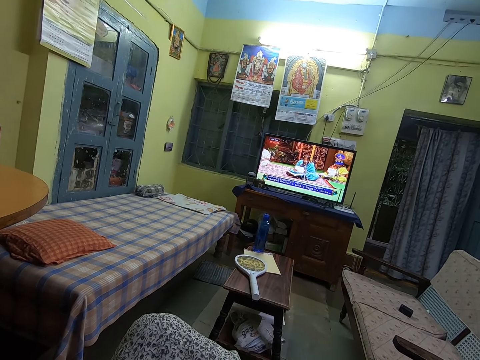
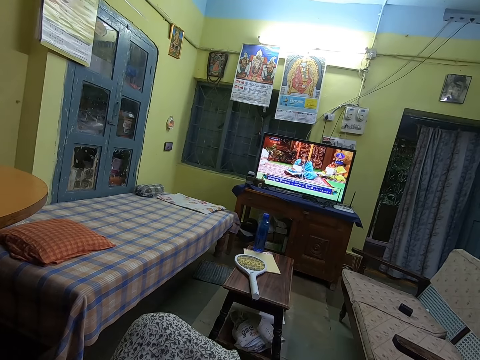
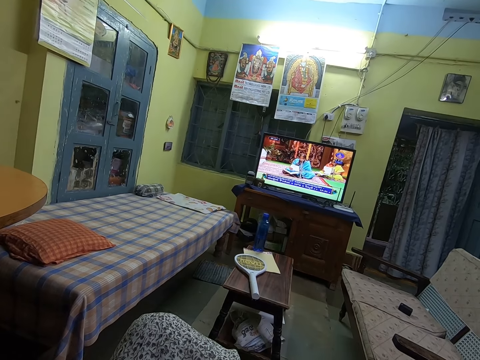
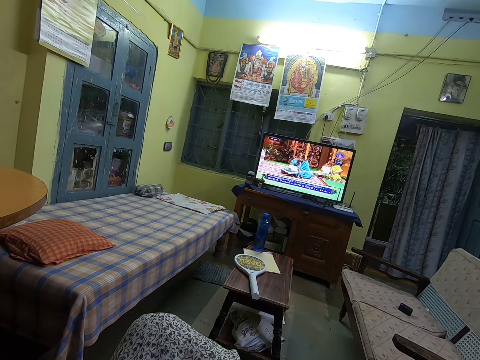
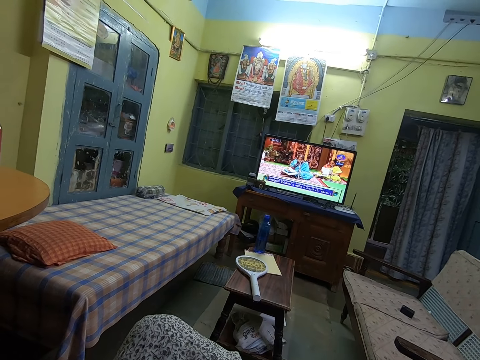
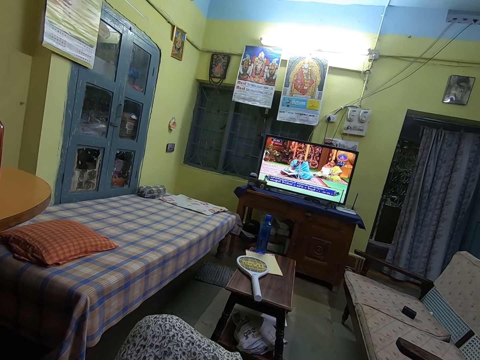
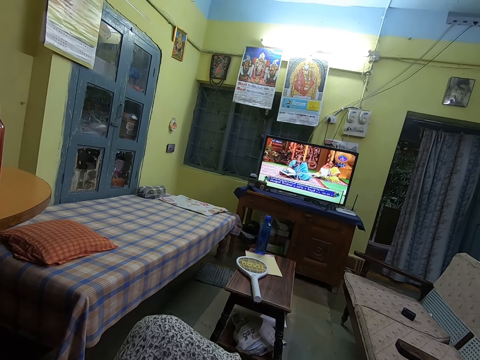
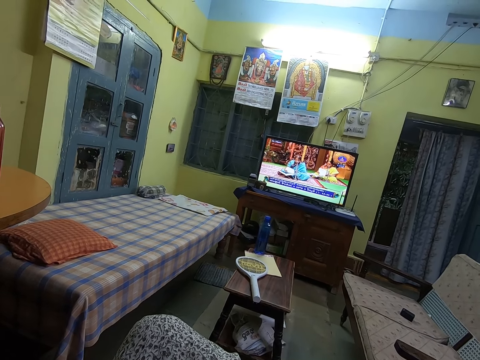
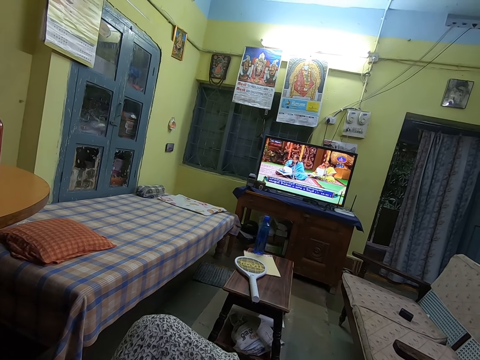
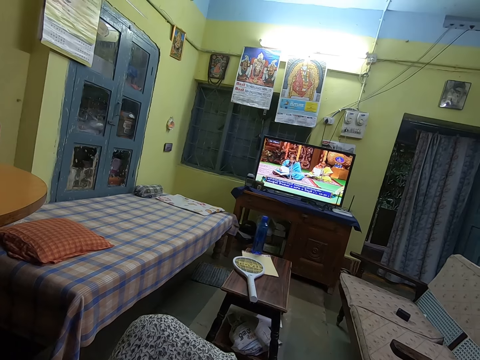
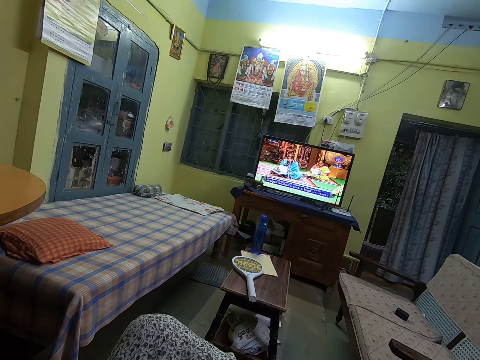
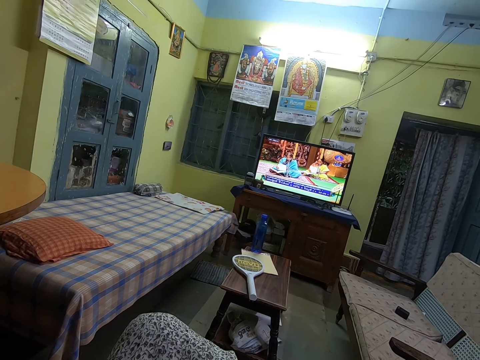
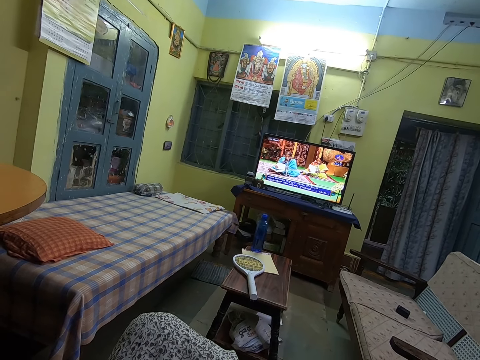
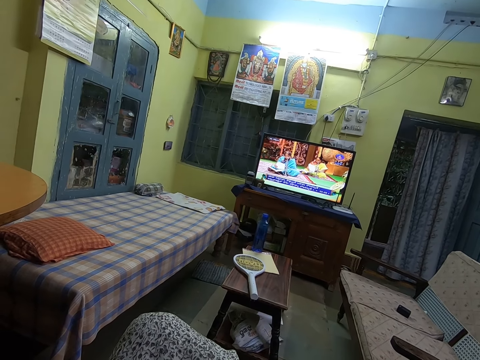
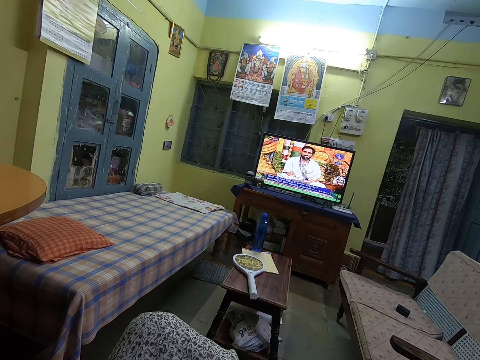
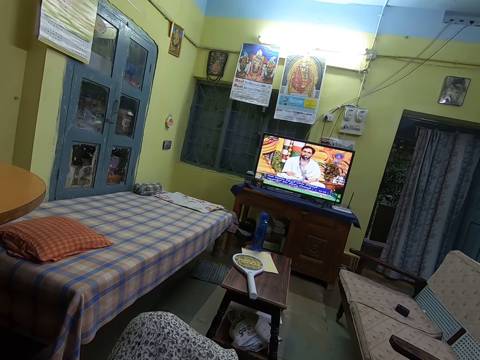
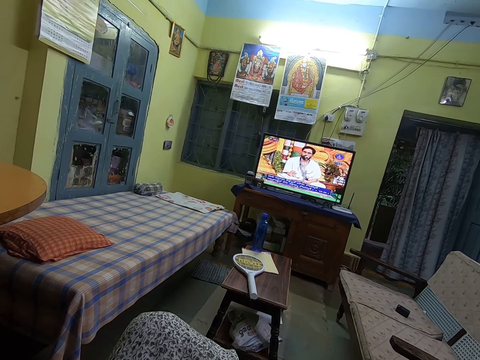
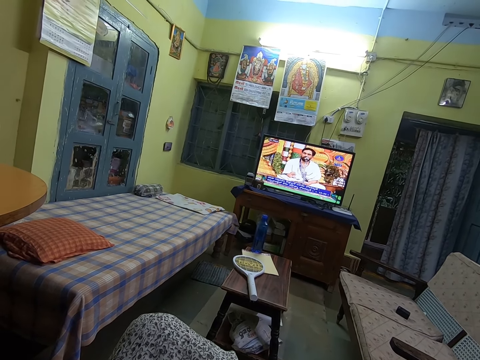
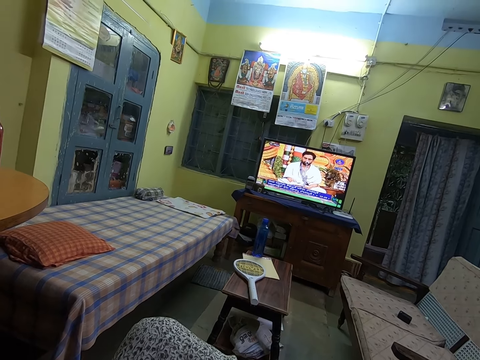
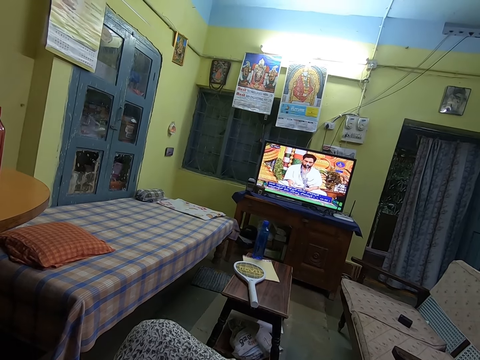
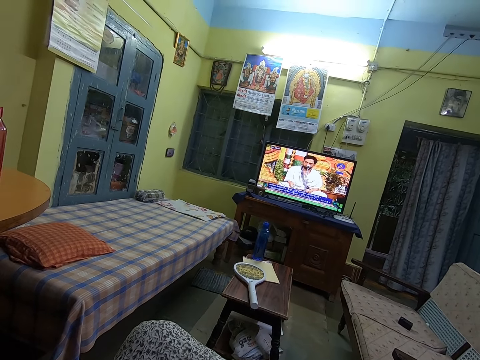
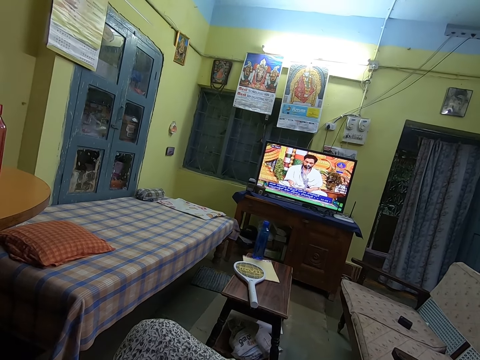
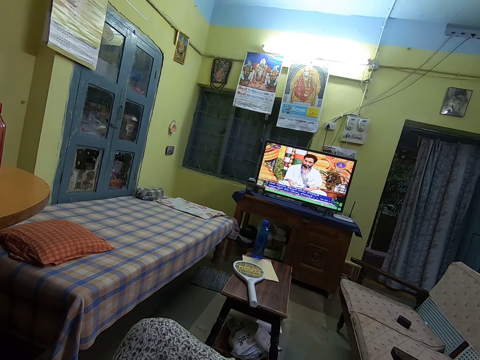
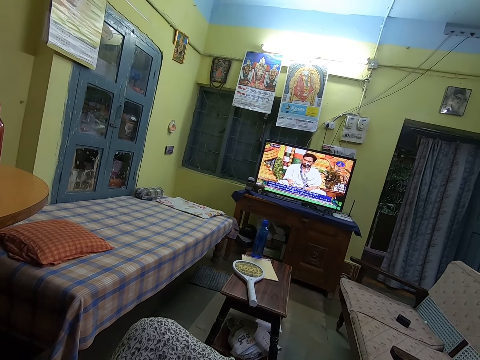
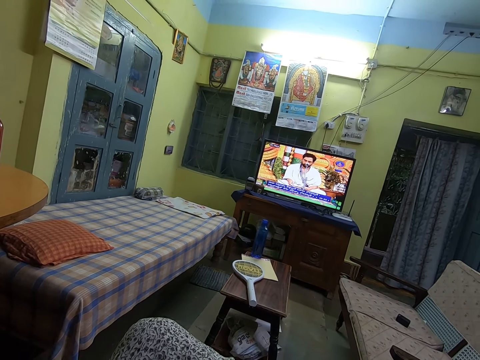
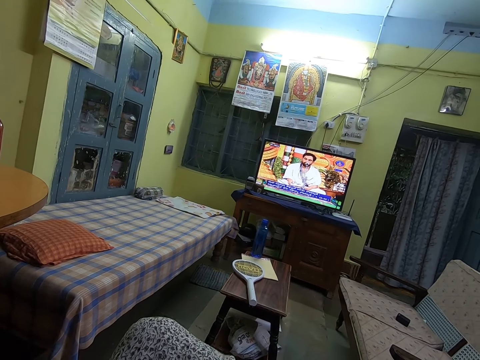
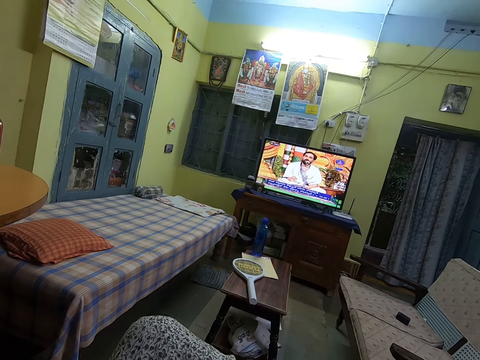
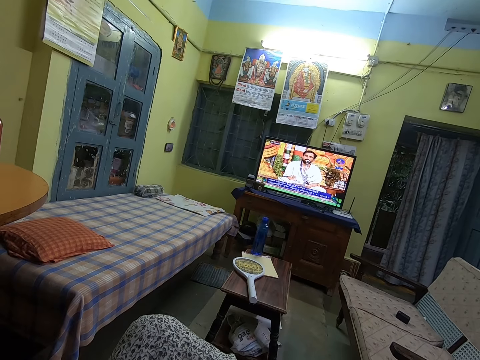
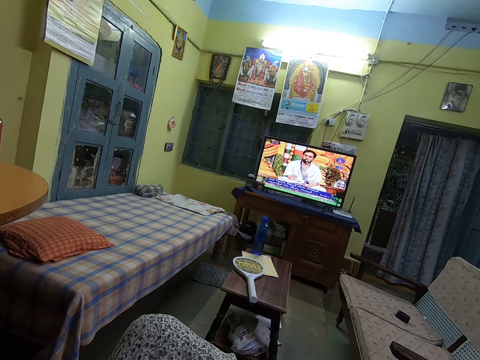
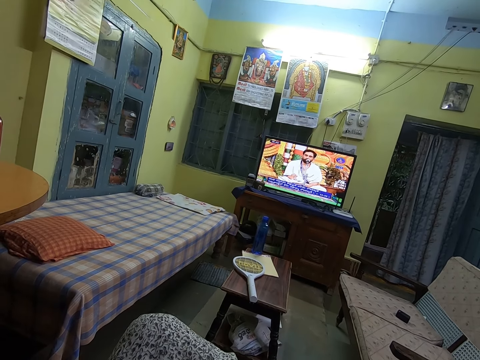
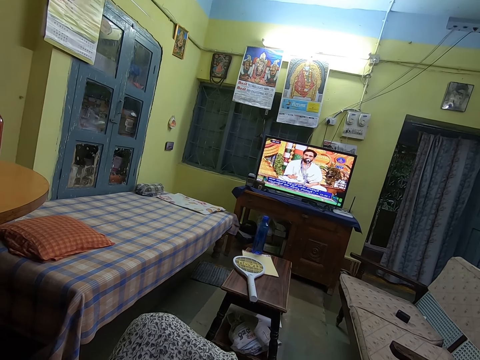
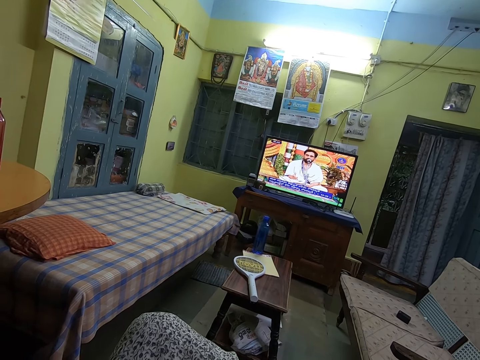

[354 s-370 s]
The camera wearer stops. They sing. They stop. They sing. They stop.

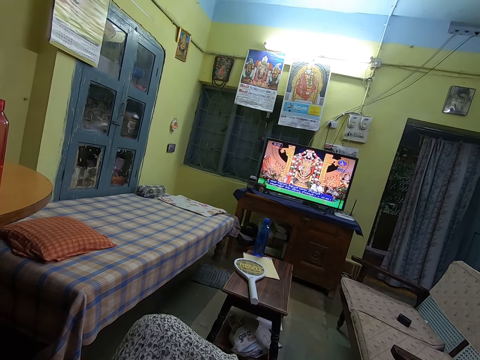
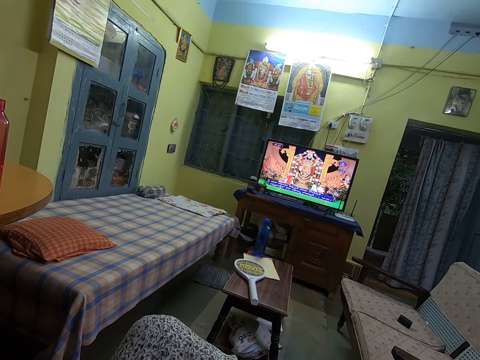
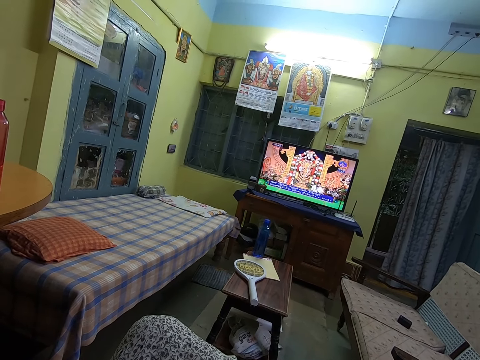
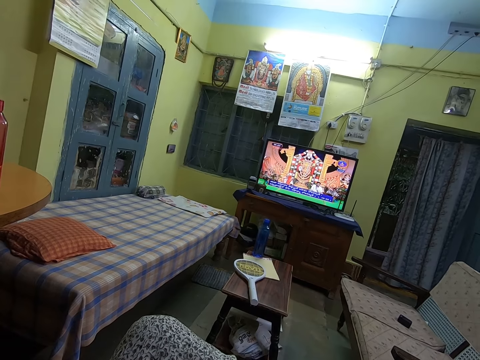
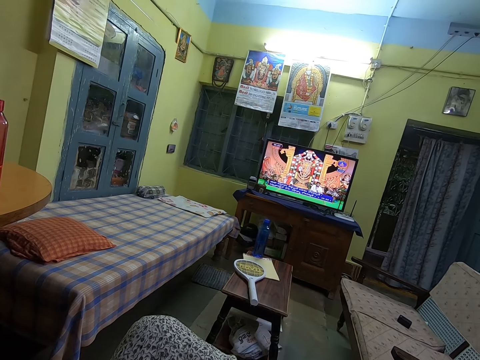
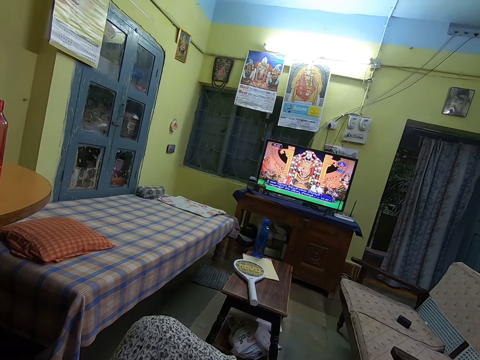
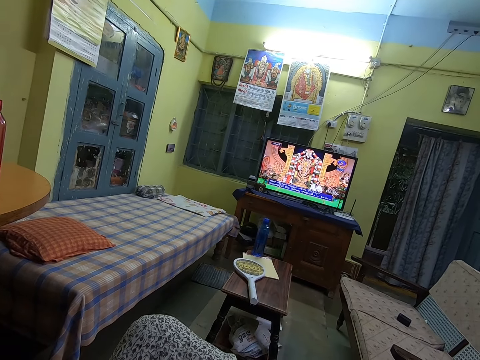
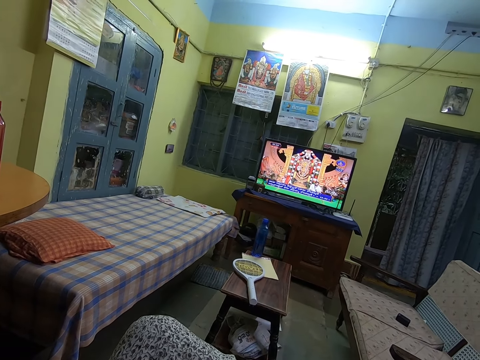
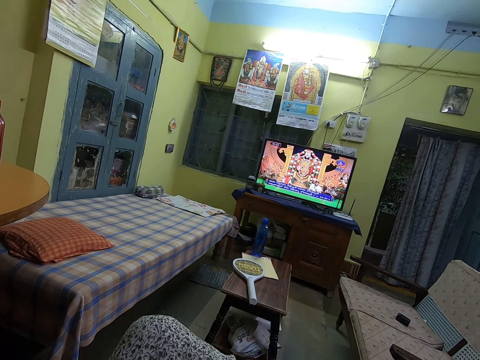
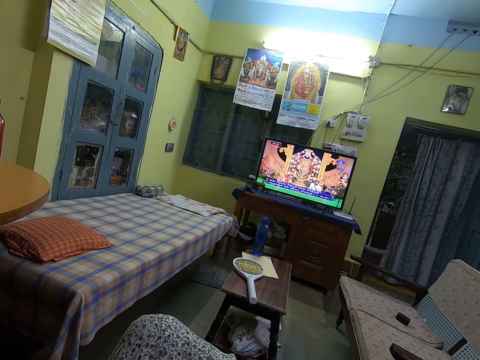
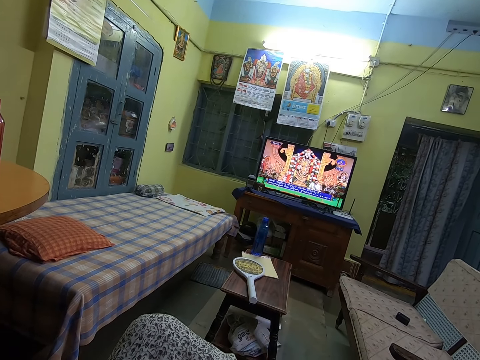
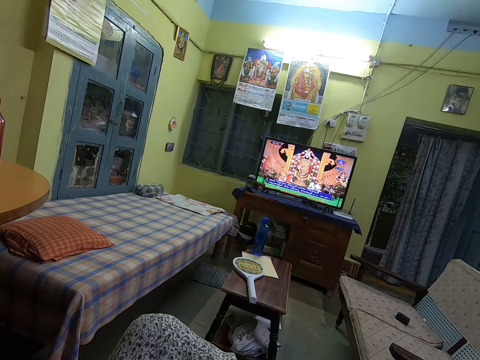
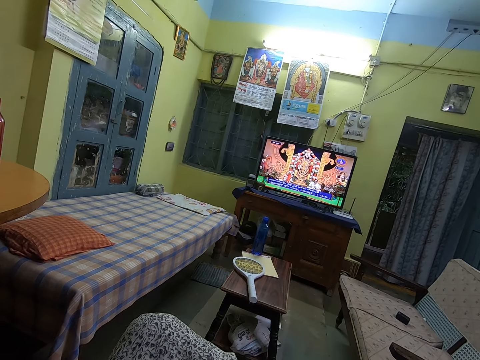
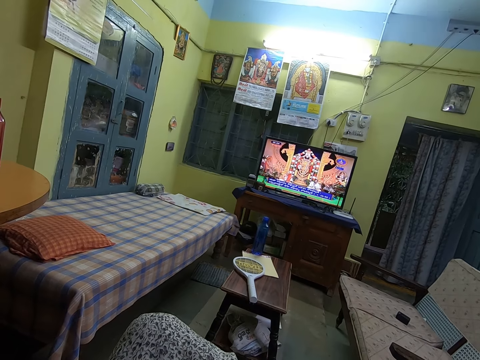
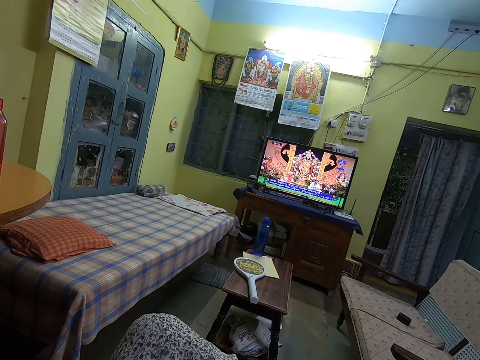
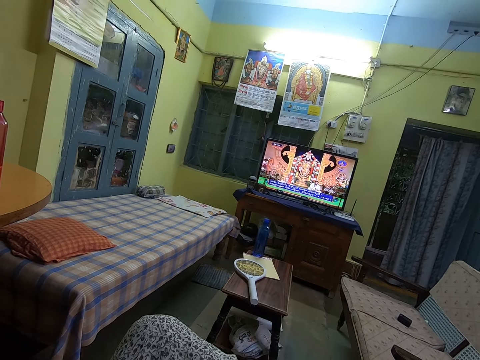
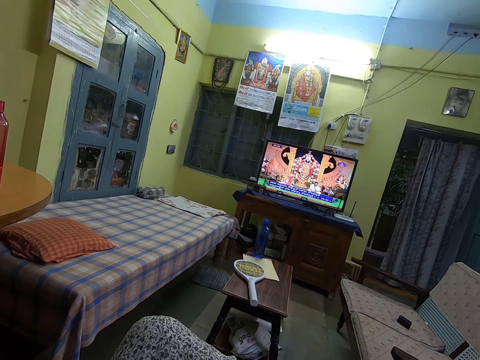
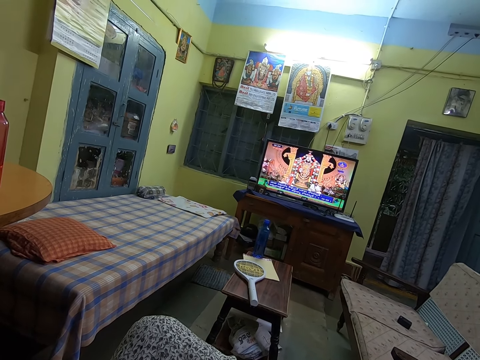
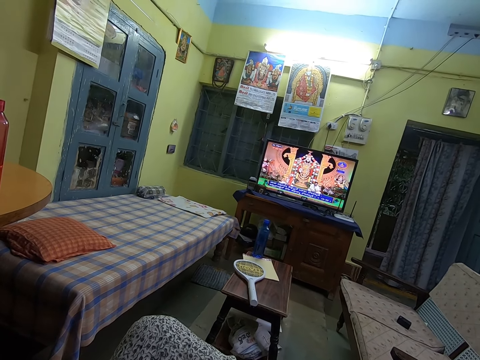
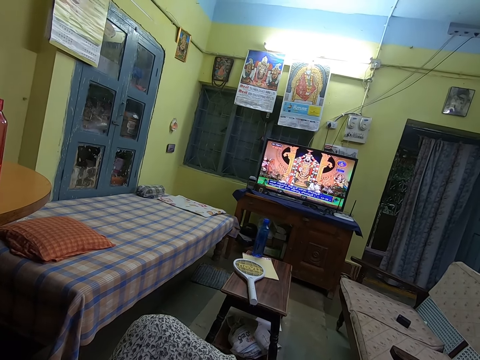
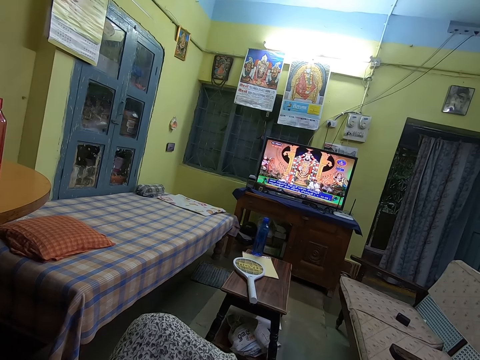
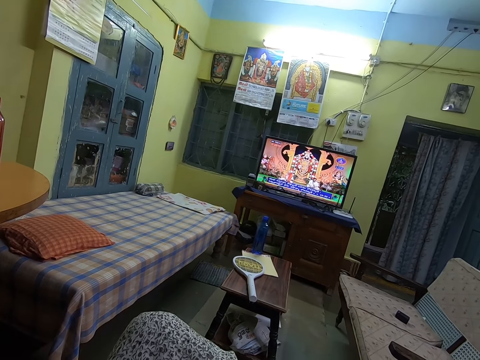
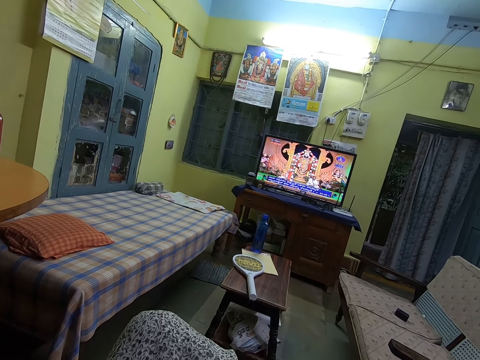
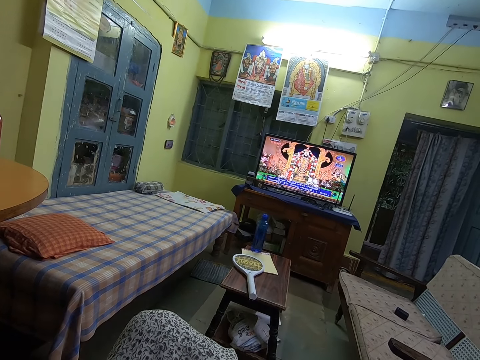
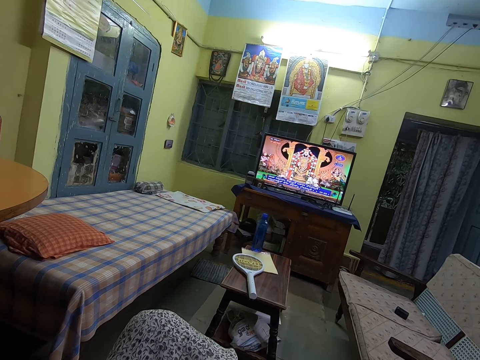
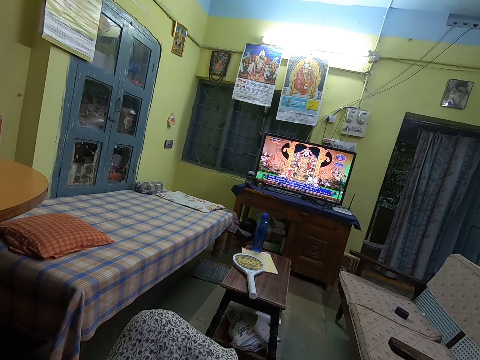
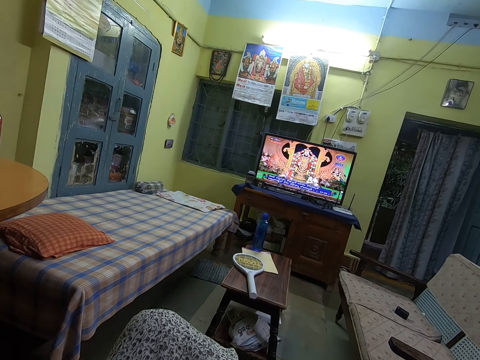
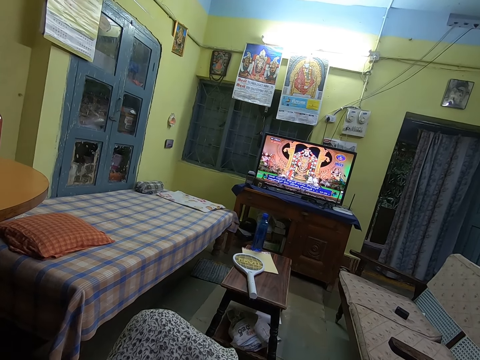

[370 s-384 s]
The camera wearer sings. They stop. They sing. They stop.
